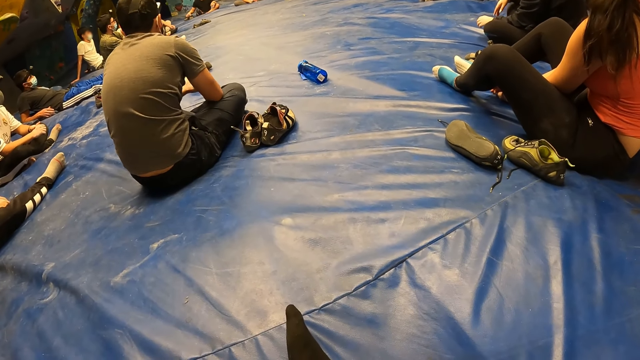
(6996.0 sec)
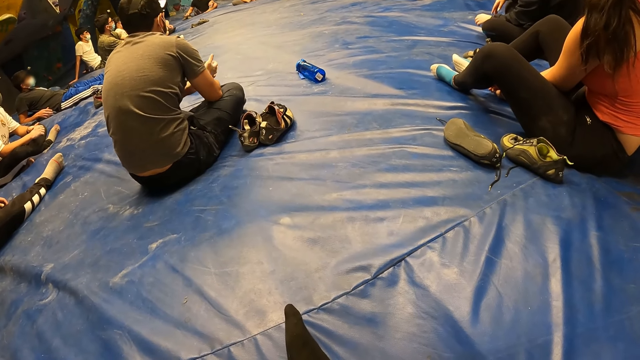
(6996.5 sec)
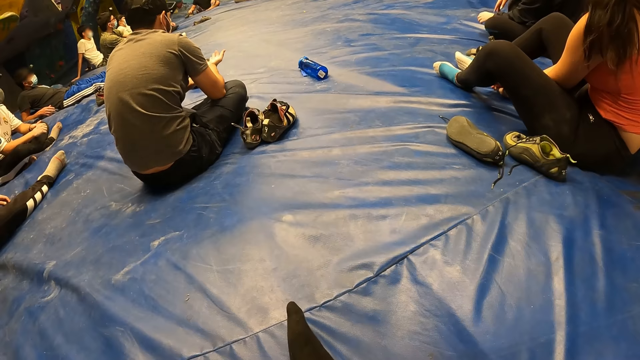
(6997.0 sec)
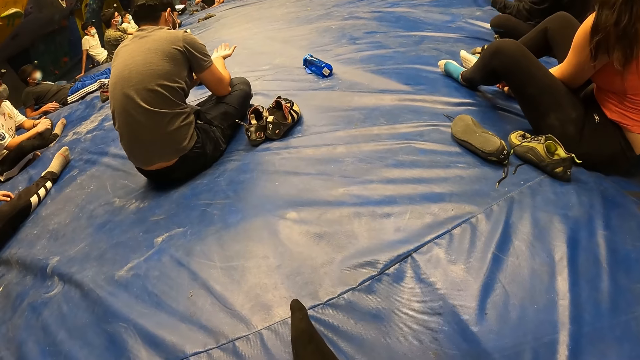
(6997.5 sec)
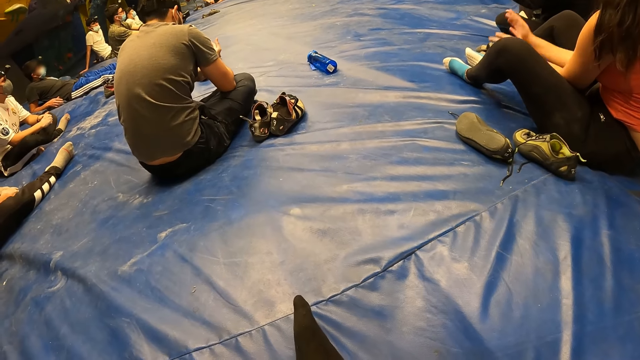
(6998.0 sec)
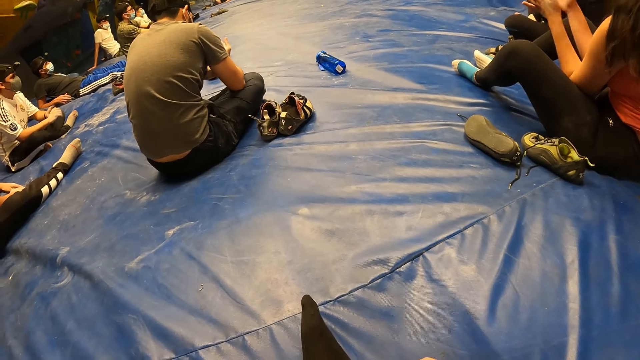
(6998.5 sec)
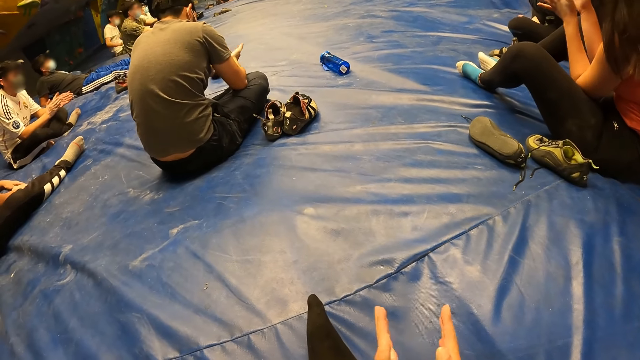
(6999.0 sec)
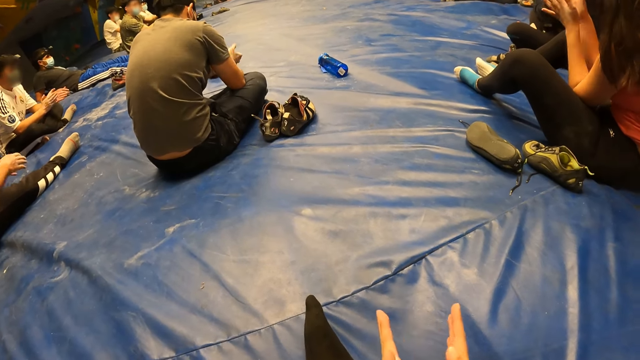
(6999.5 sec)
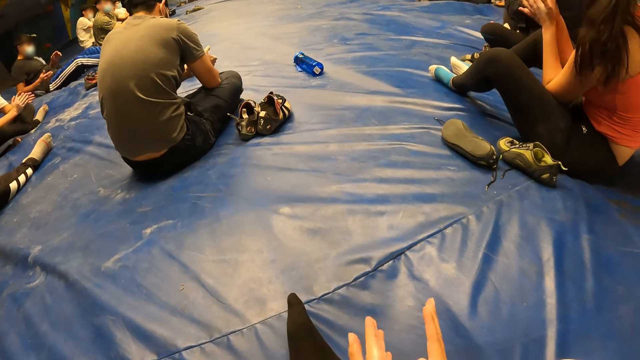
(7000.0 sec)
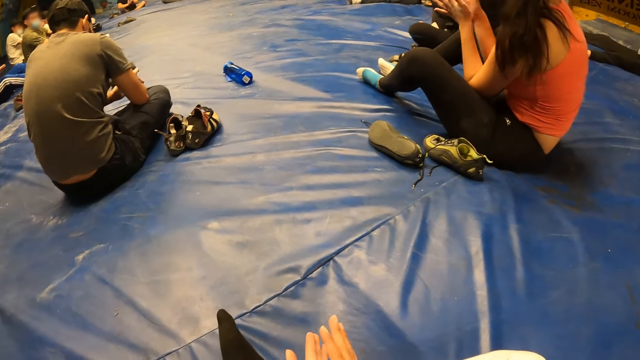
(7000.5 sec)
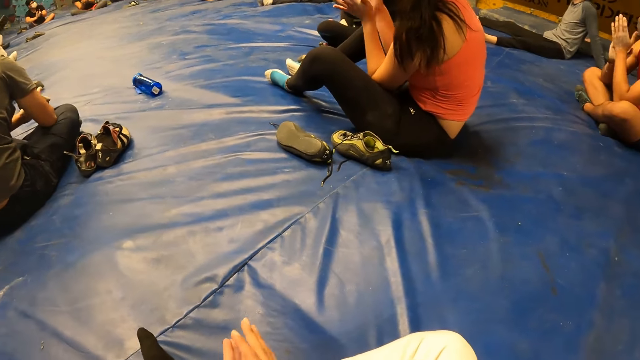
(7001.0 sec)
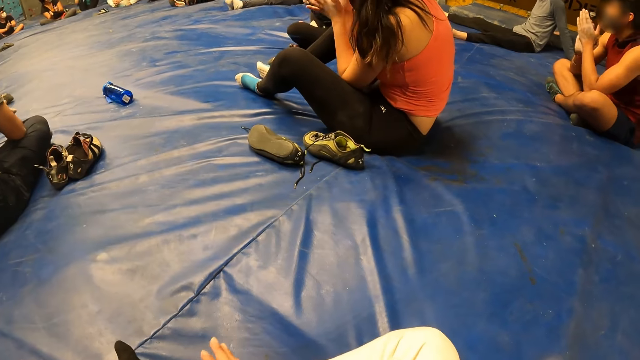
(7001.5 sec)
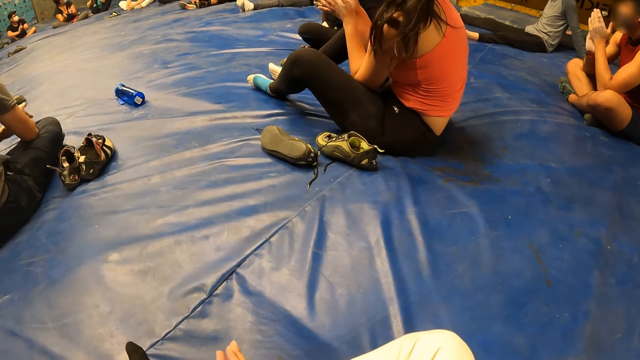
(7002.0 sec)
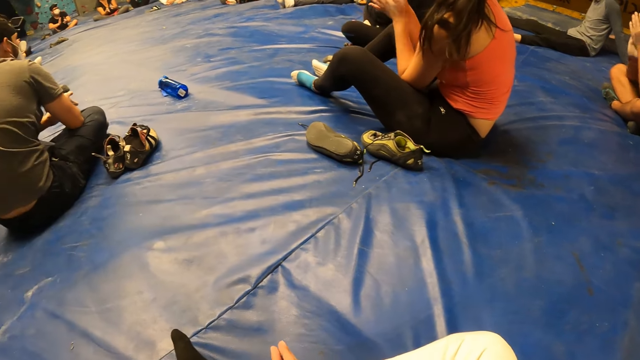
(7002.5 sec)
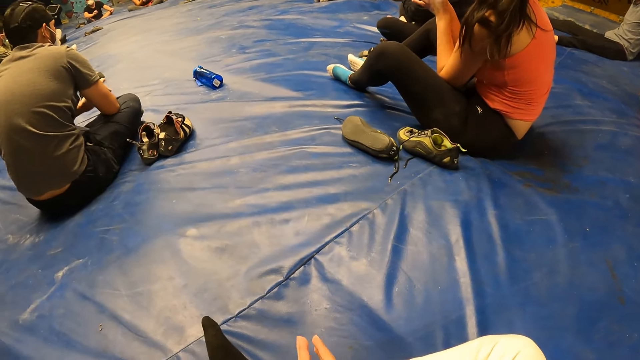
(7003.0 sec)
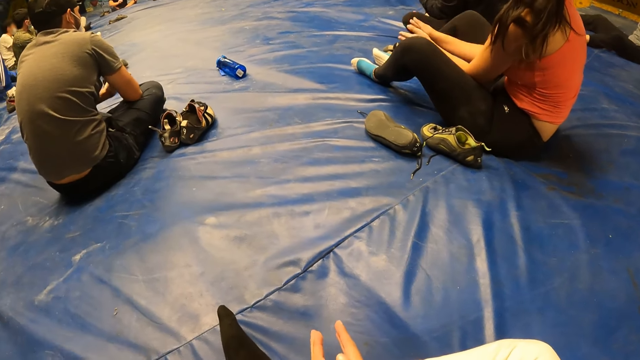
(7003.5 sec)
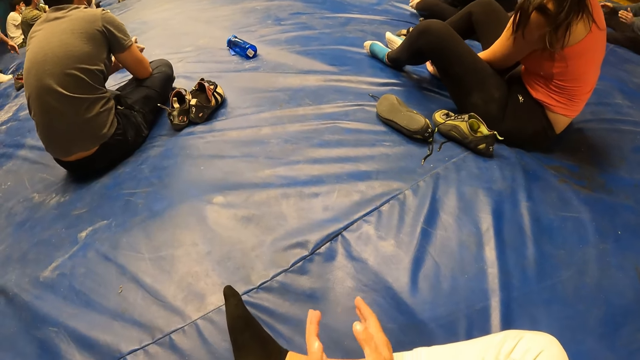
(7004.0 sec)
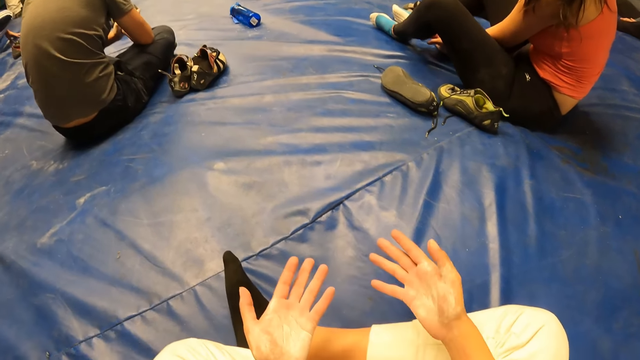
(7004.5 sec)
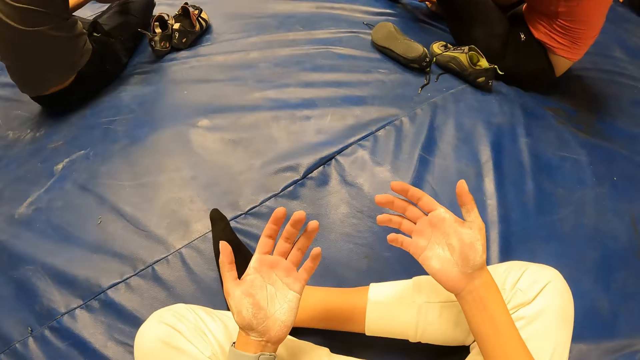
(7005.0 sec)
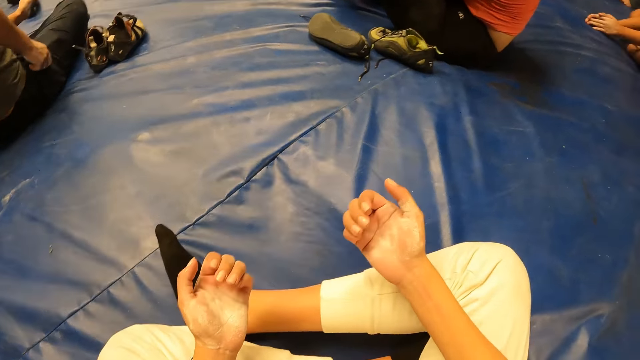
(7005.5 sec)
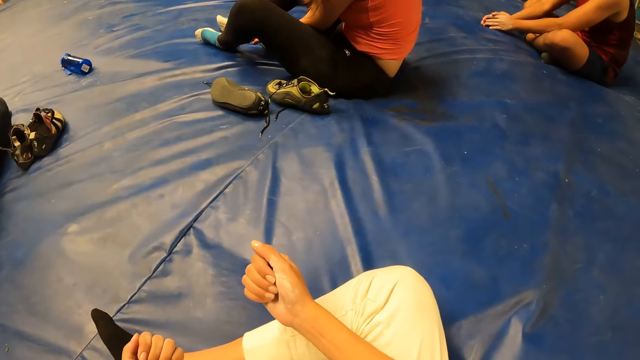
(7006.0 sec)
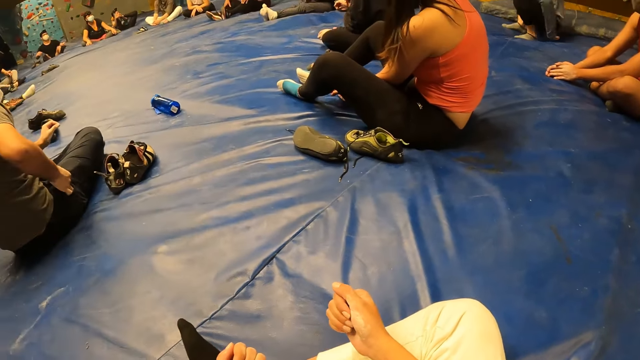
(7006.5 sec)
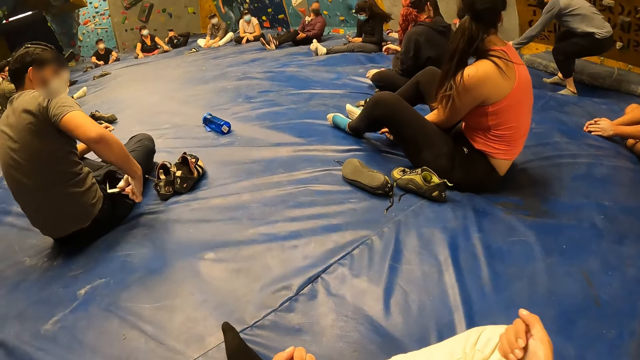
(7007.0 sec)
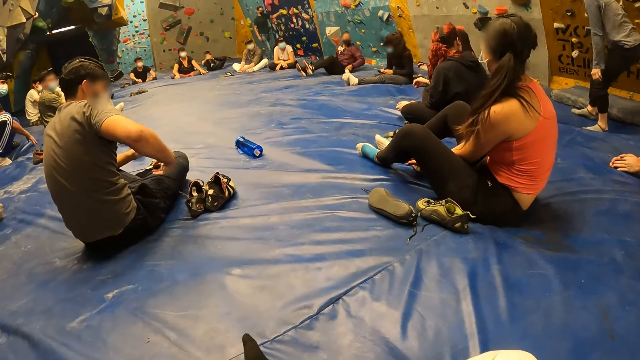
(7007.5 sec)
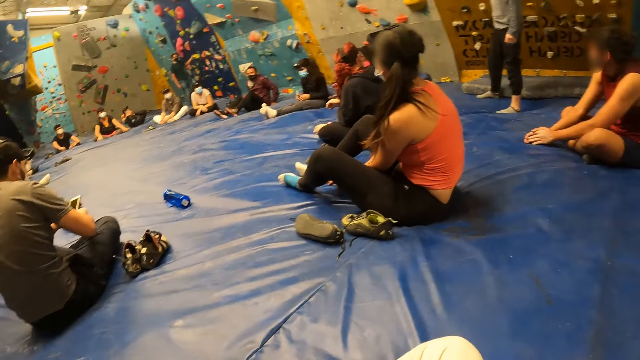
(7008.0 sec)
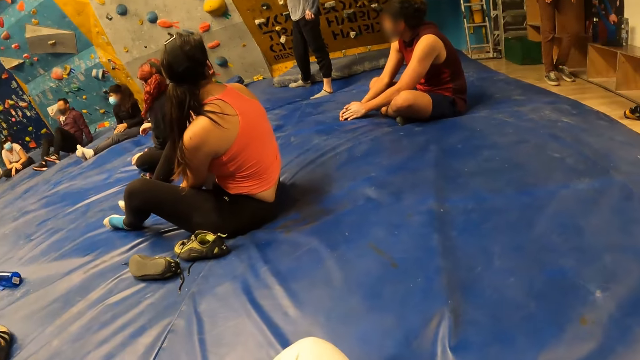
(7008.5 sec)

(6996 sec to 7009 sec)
The camera wearer claps his hands. He looks around. He claps both hands. He lifts both hands. He looks at both hands. He folds both hands. He looks around.

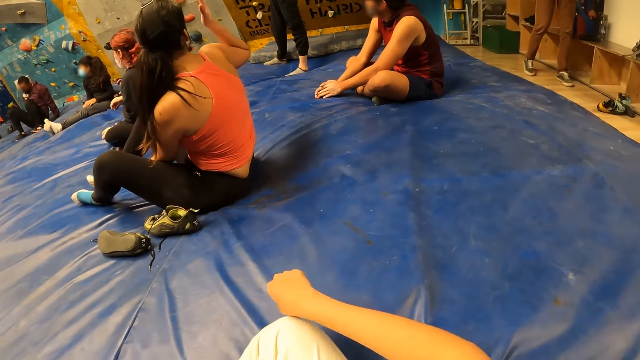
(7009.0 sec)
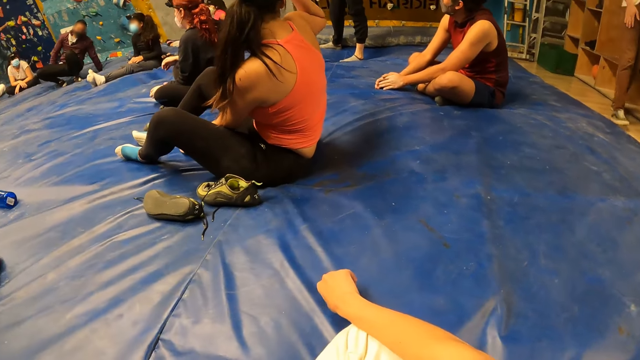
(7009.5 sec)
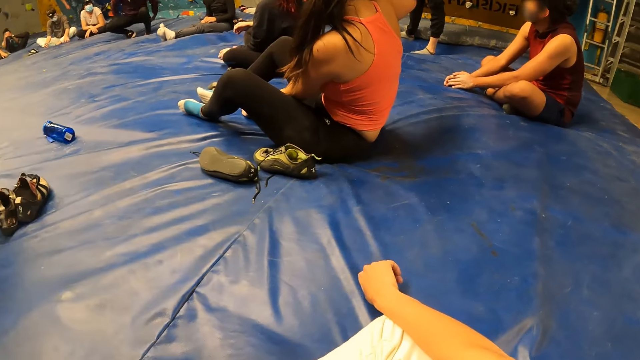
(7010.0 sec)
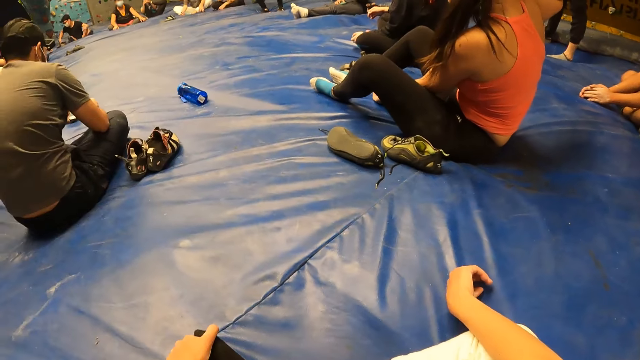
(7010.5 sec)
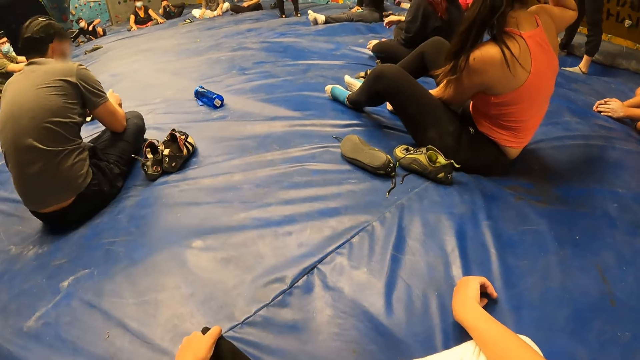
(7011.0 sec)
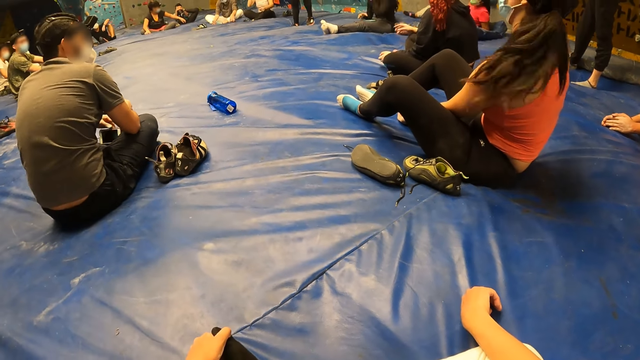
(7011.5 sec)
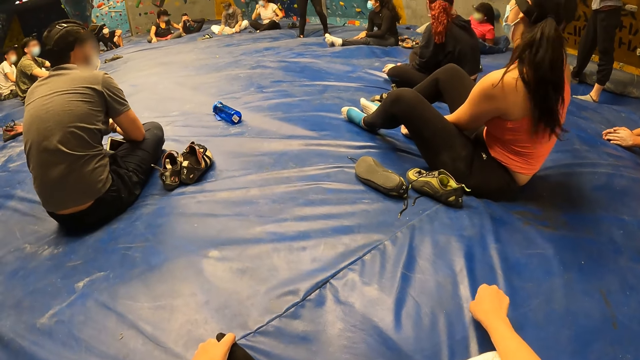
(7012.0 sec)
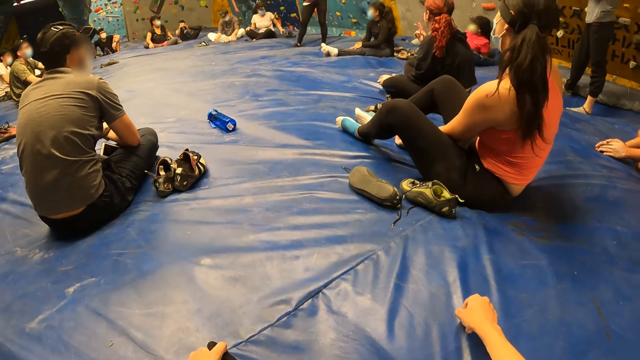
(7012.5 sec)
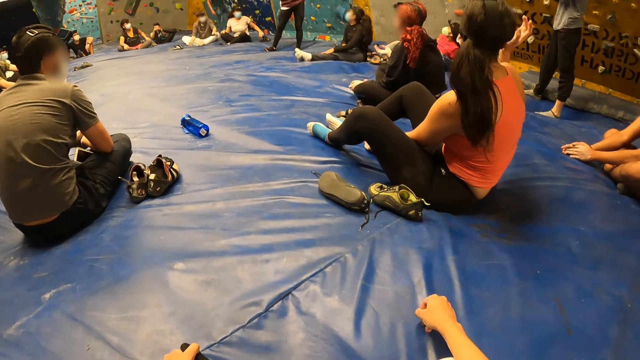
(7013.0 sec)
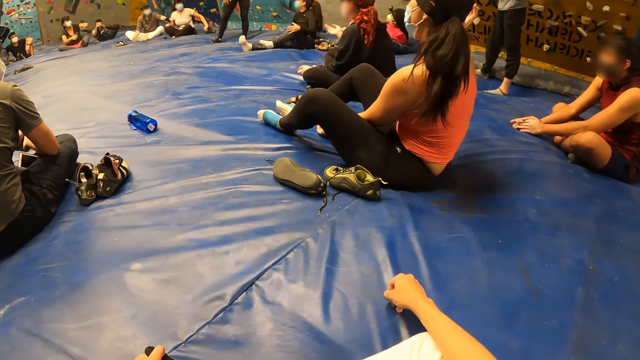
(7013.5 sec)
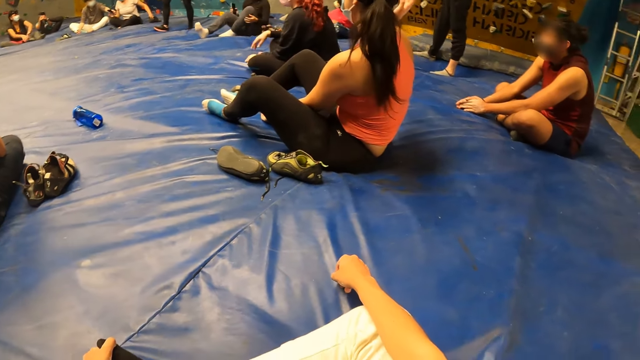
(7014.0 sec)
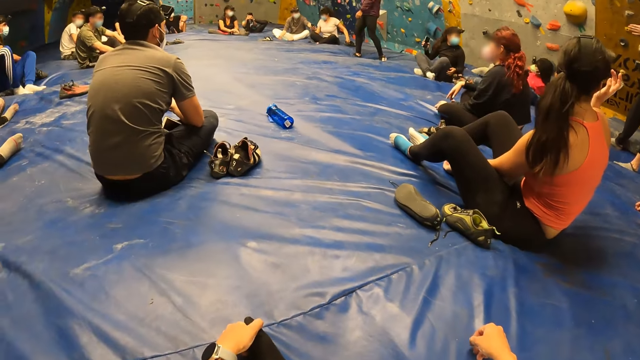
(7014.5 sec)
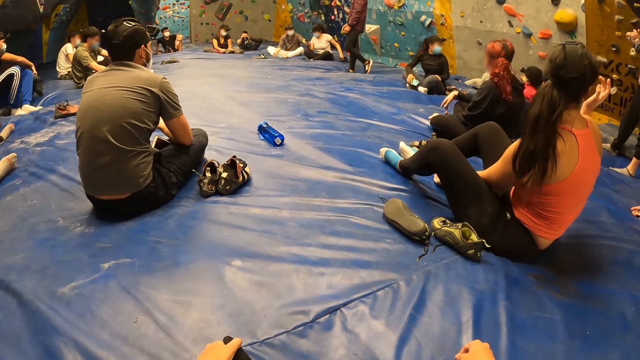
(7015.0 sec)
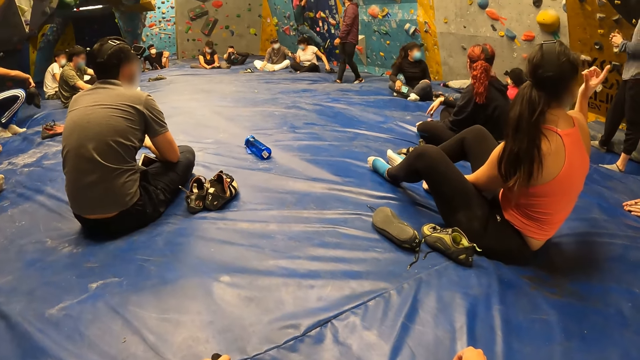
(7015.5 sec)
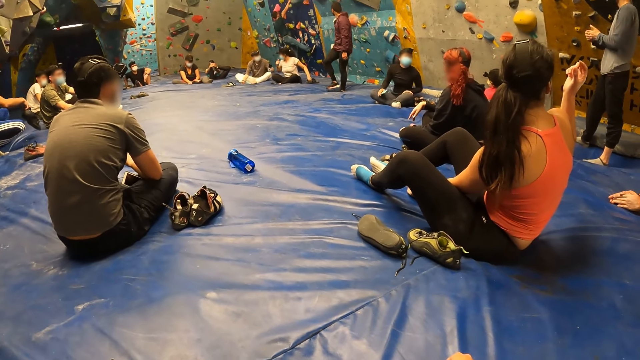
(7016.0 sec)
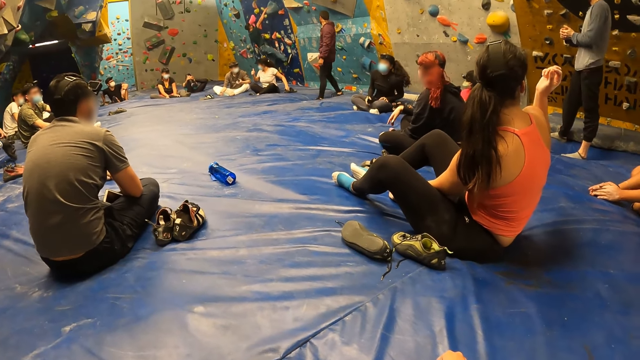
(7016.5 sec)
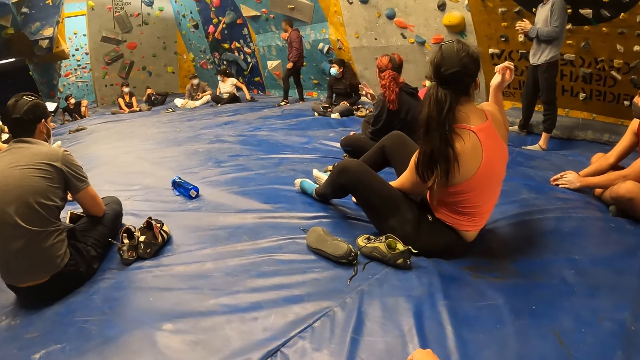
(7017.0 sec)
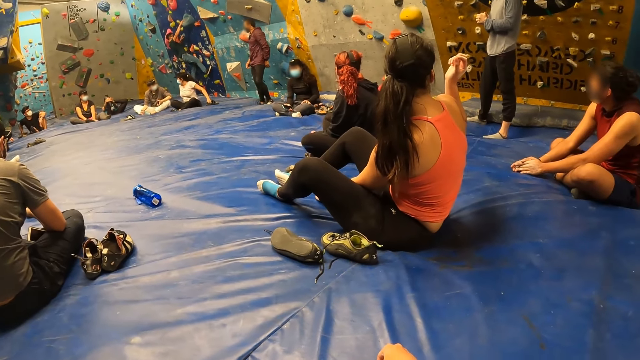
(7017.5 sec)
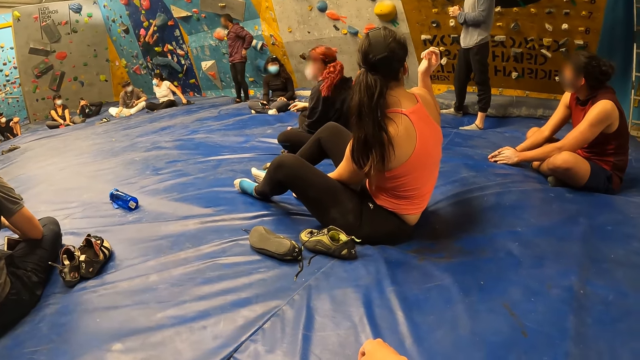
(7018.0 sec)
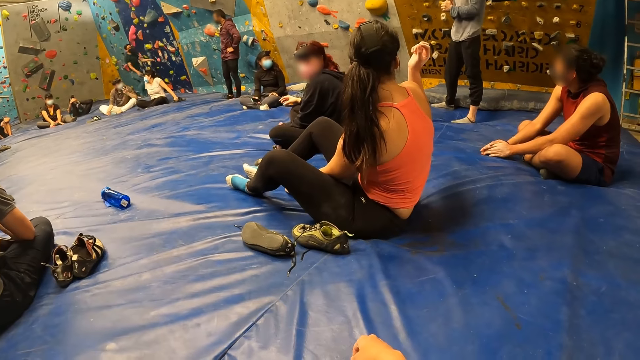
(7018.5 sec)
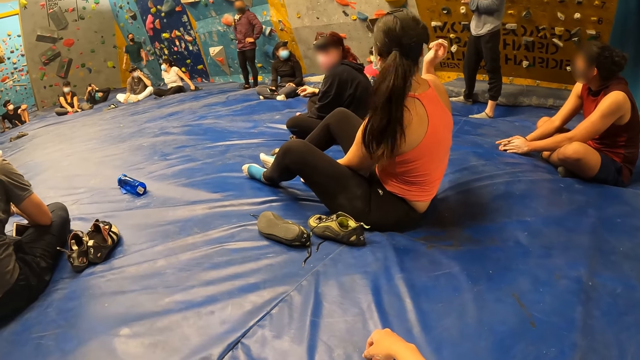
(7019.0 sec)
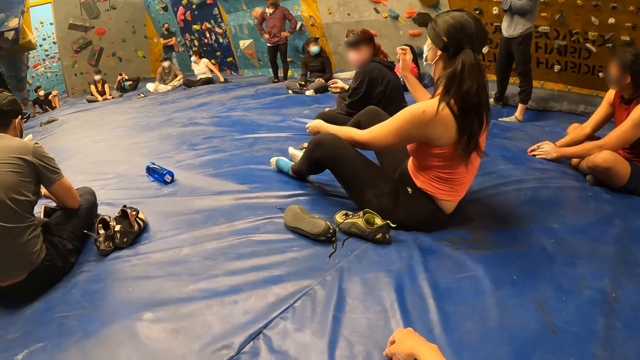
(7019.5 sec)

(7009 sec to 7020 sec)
The camera wearer places his right hand on his right leg. He moves the right hand. He looks around. He places his right hand on the foam.
